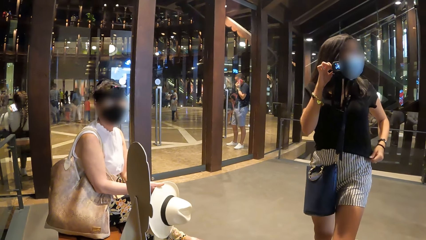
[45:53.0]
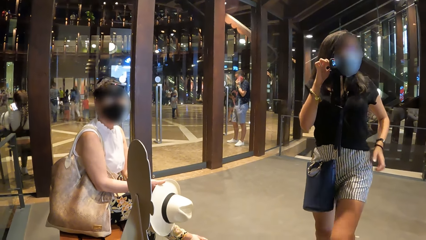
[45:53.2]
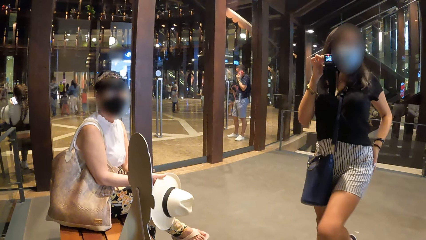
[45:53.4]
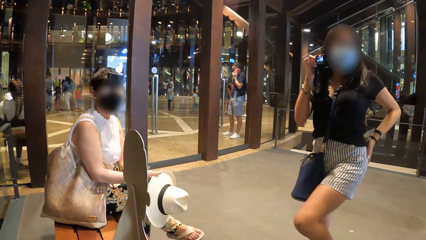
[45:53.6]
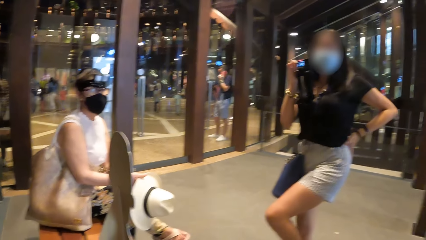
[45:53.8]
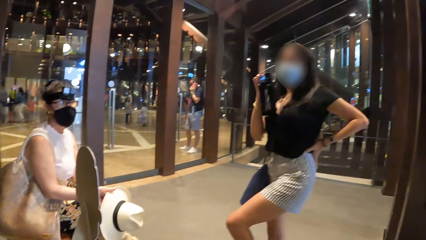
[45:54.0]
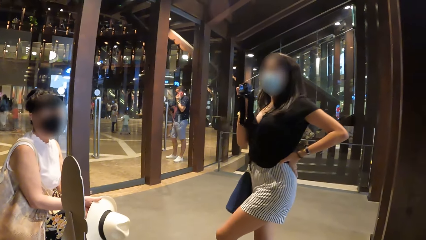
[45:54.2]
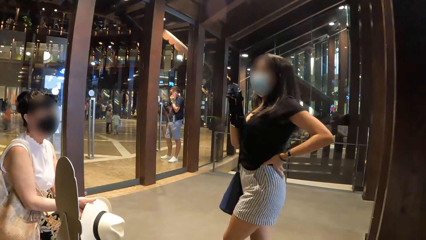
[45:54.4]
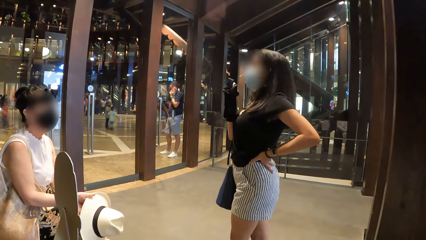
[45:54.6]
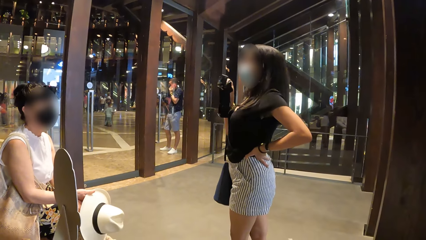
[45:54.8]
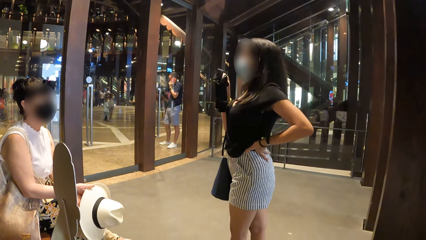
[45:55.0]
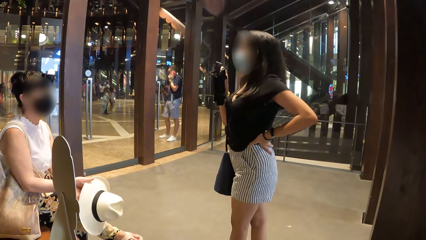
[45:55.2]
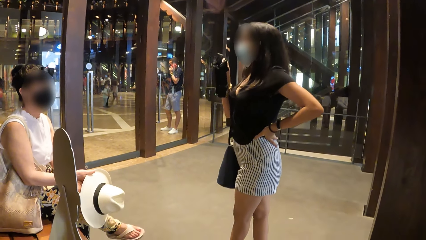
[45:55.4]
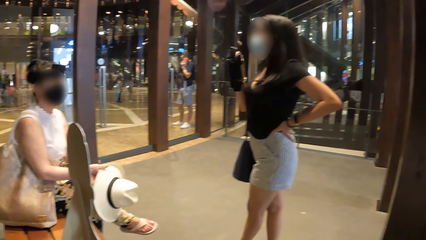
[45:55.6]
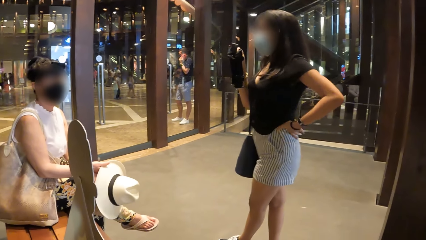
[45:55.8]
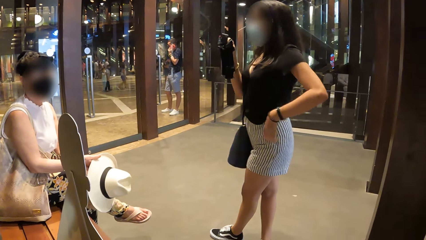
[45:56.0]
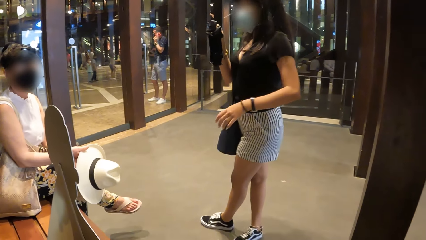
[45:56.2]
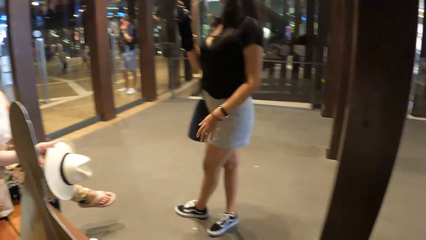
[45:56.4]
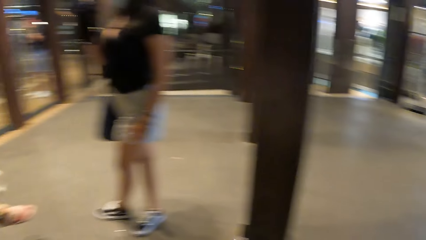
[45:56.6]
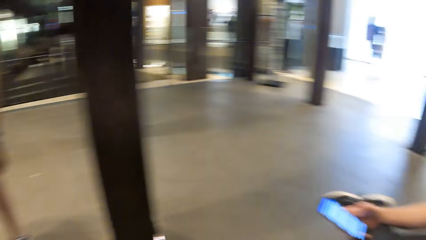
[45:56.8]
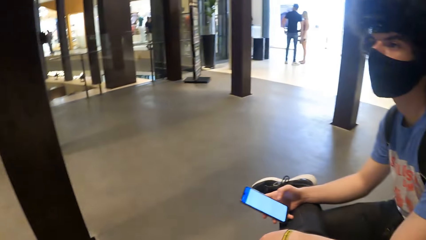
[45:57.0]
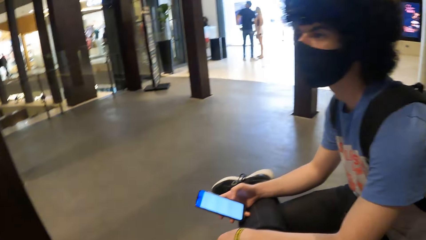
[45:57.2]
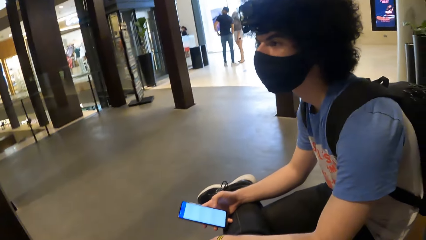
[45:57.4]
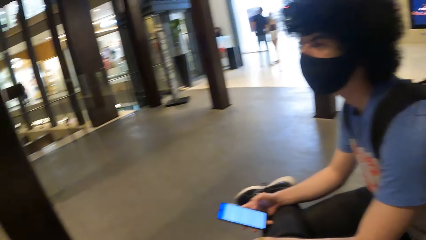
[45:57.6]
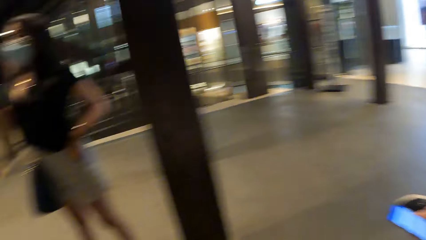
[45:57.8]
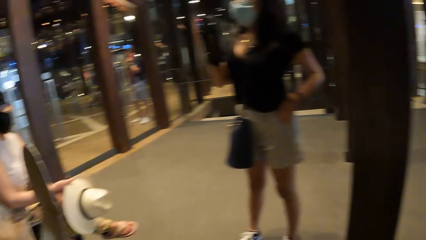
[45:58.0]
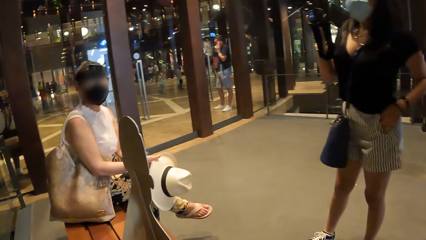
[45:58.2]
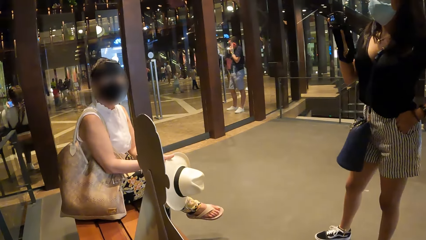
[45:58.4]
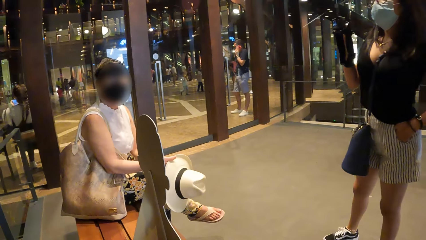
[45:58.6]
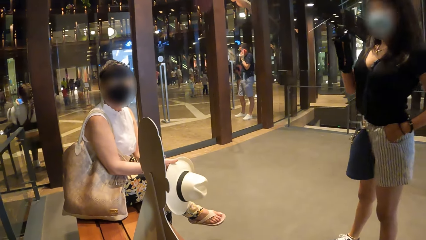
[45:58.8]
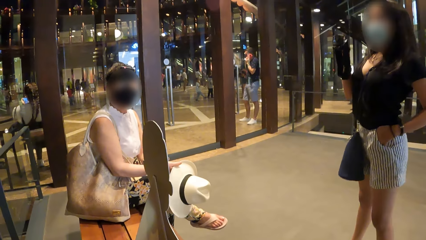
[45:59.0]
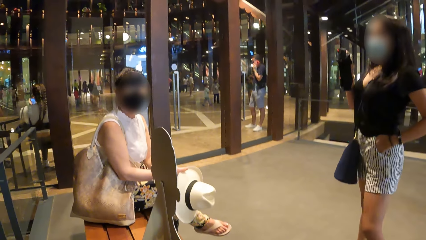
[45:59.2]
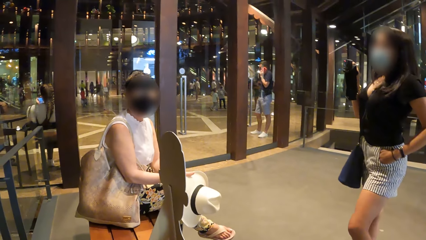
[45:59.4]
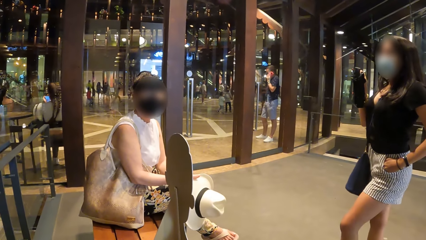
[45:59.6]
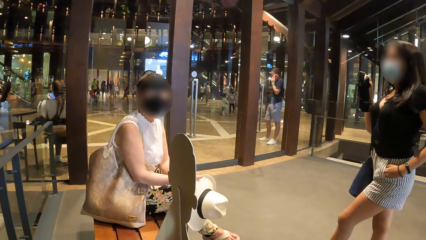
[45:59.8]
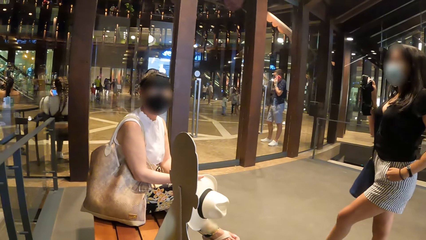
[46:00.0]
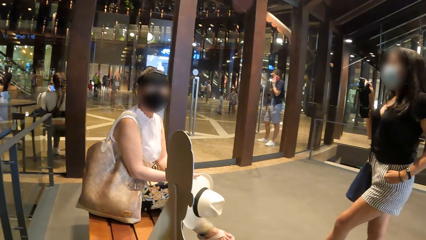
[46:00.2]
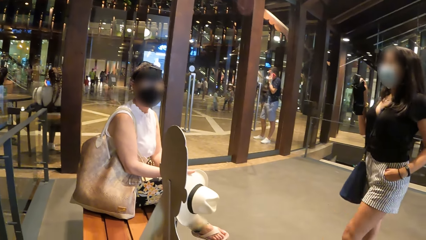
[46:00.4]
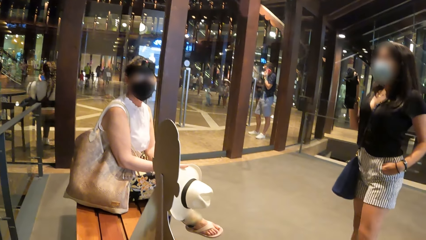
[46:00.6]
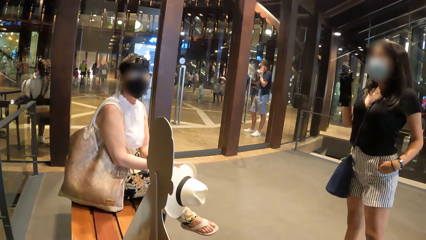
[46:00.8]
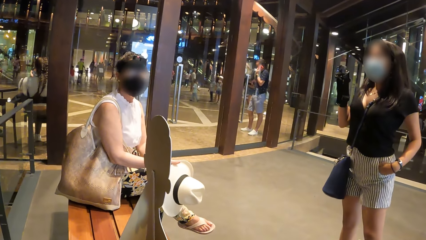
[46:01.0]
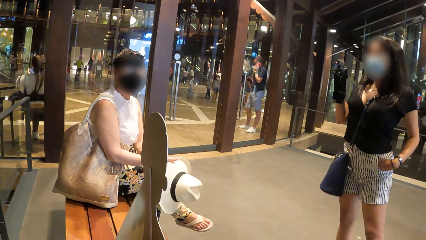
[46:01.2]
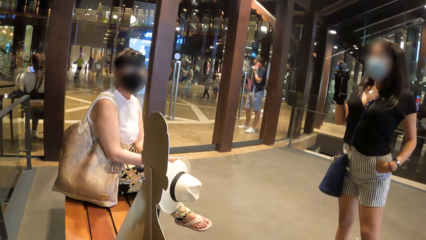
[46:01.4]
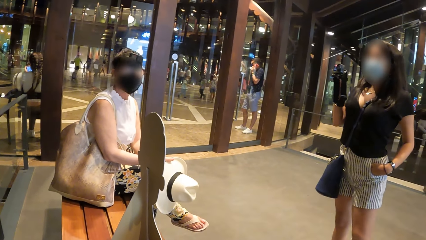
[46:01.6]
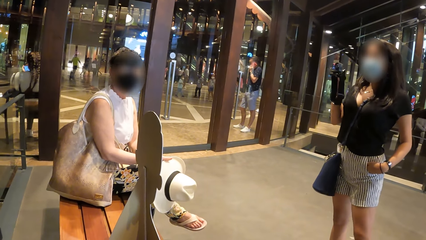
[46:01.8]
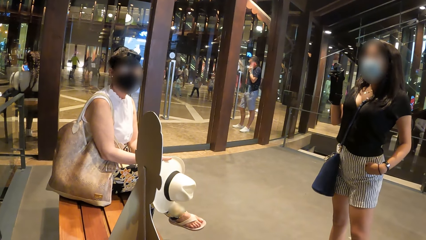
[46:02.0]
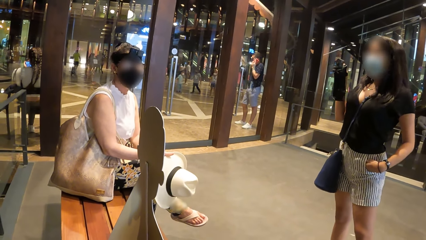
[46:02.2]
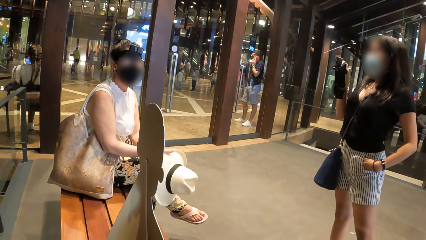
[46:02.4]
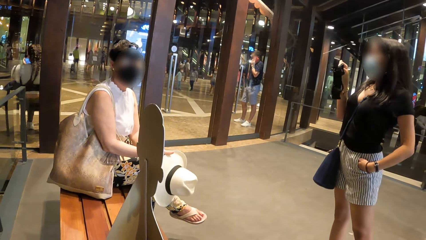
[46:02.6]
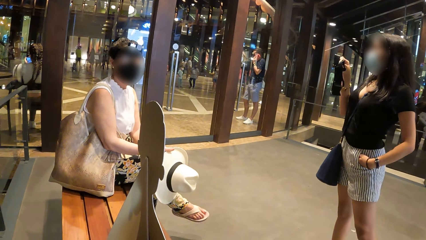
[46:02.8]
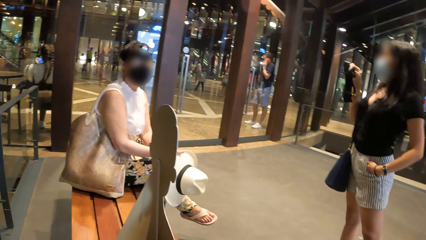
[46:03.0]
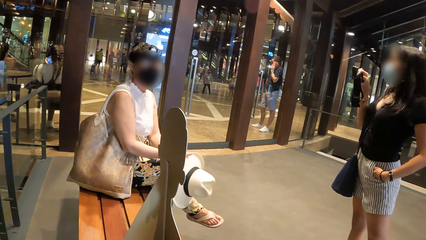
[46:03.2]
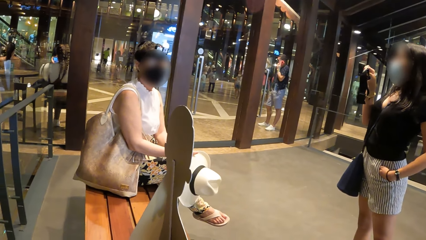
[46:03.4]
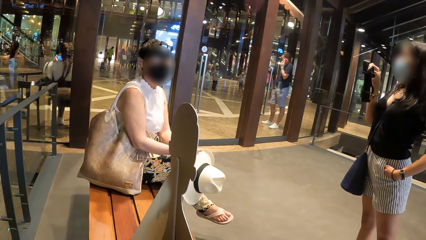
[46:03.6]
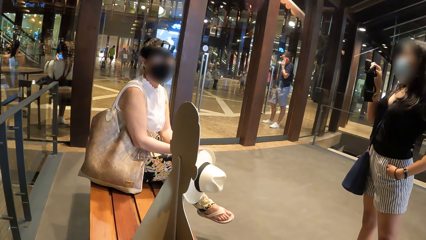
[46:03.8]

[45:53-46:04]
The camera wearer looks around. A lady talks to the camera wearer.

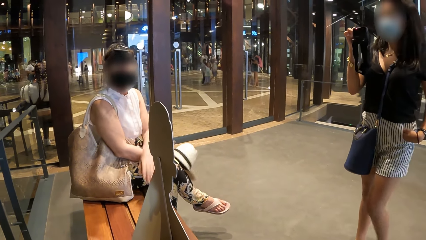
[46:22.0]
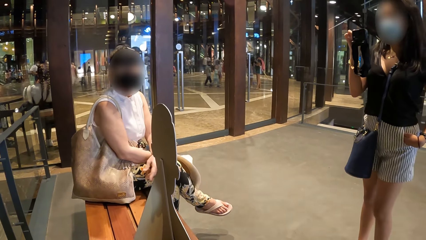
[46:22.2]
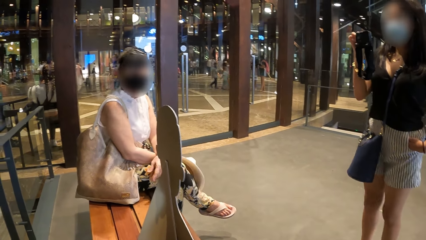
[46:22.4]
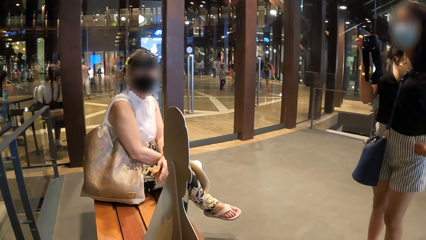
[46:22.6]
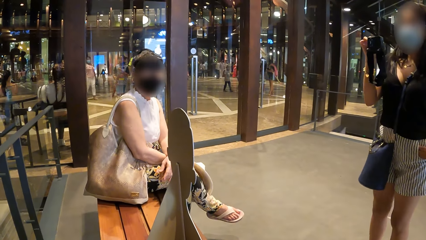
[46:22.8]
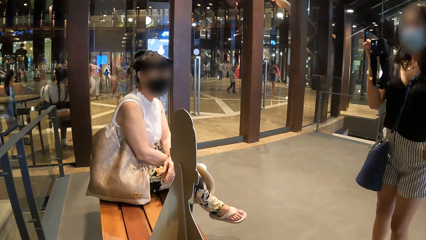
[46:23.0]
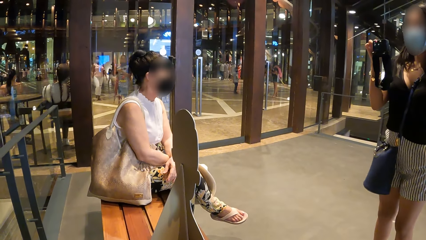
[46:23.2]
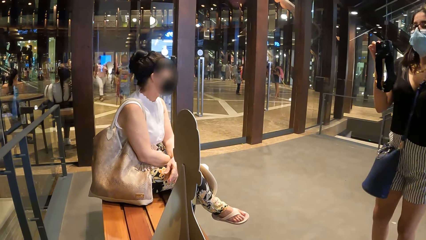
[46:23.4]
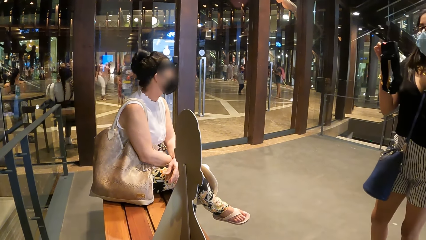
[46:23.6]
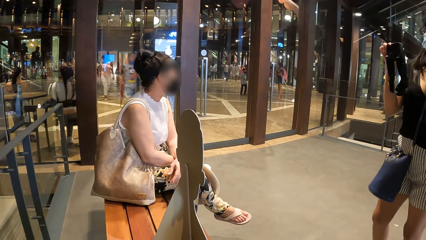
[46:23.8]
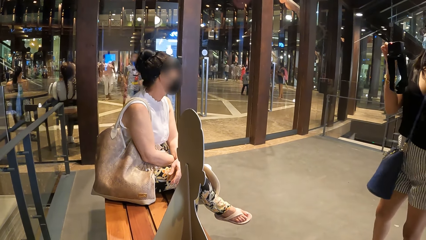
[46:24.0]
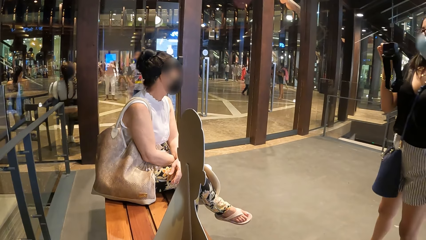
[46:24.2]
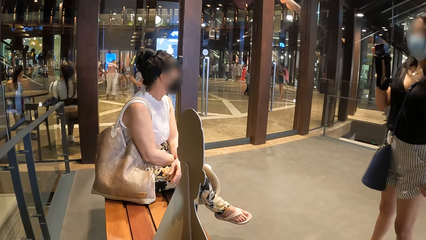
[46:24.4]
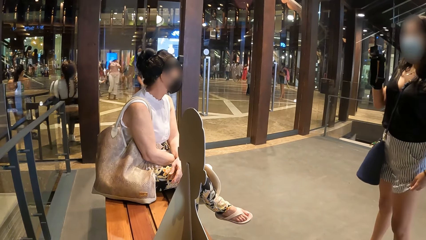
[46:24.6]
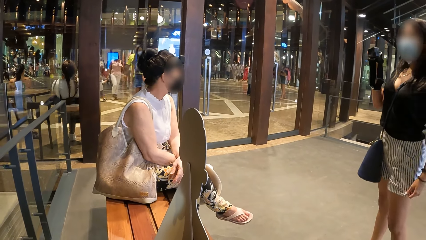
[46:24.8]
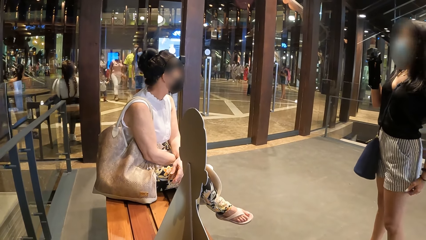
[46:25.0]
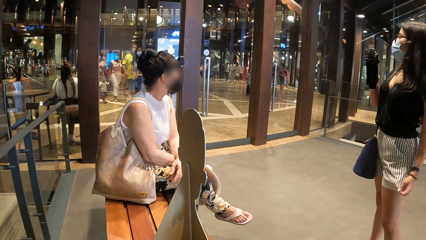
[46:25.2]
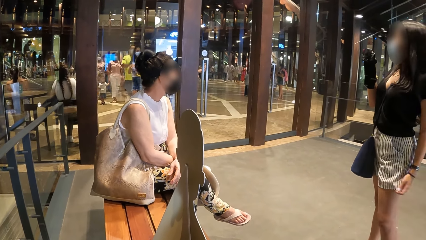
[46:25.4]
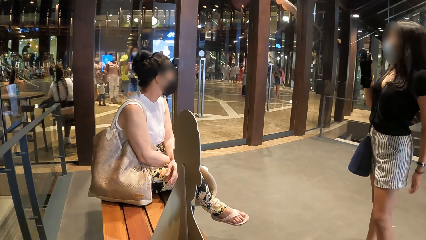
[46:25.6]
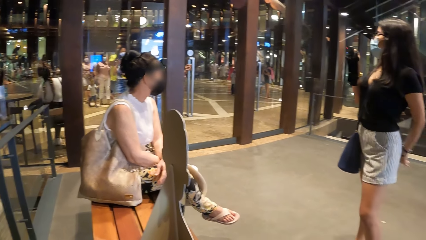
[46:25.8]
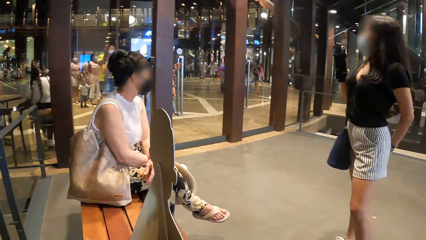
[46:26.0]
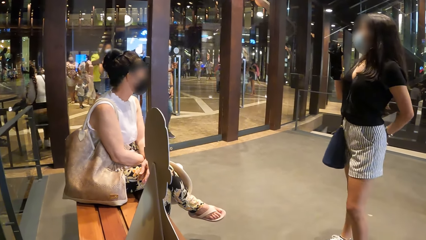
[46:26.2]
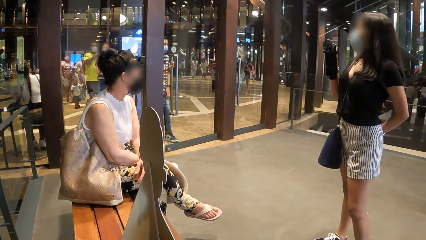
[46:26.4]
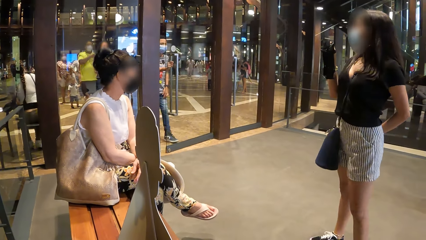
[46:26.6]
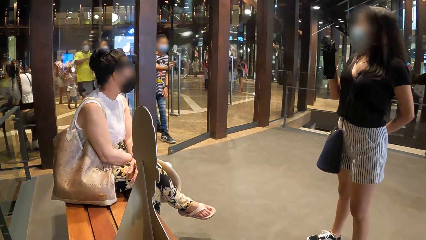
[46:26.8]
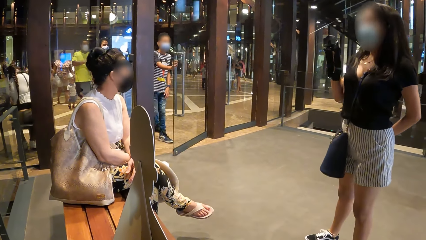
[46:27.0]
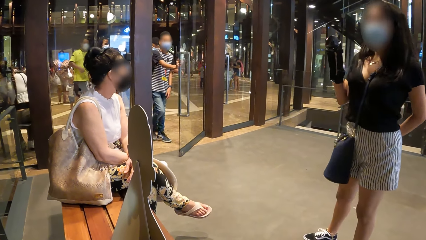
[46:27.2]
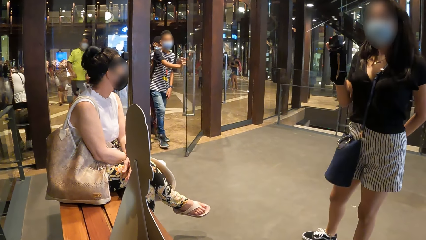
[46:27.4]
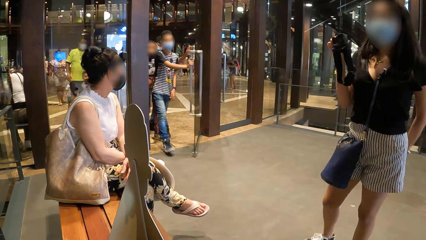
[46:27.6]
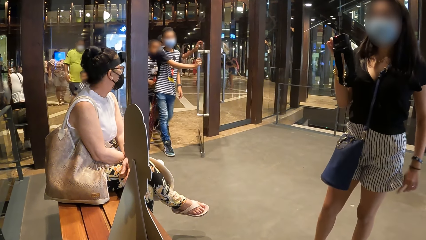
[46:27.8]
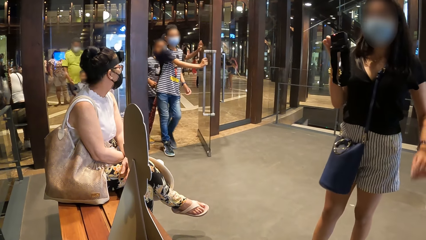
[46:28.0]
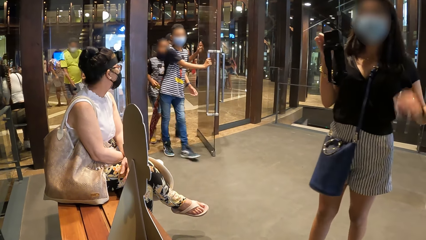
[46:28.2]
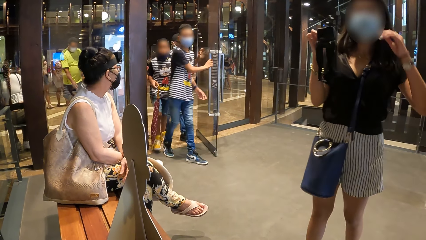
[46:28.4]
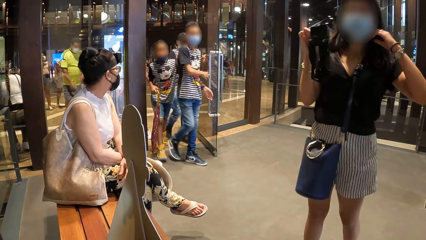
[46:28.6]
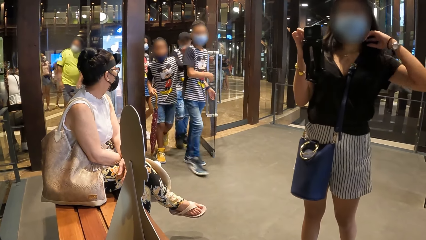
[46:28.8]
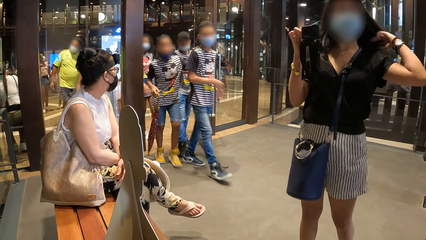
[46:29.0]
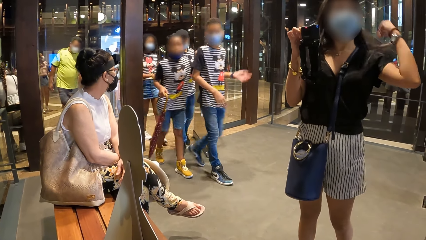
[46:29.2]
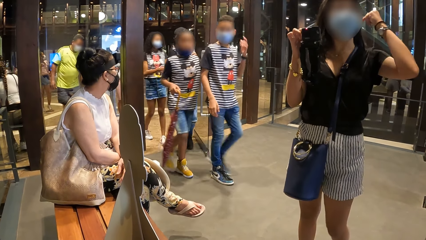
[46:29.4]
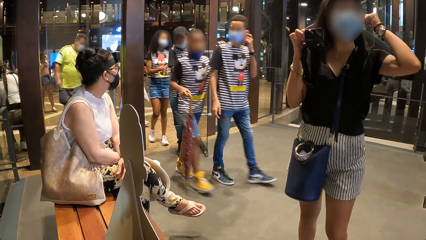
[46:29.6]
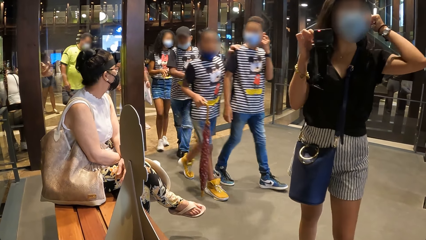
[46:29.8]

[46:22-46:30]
The camera wearer looks around.
